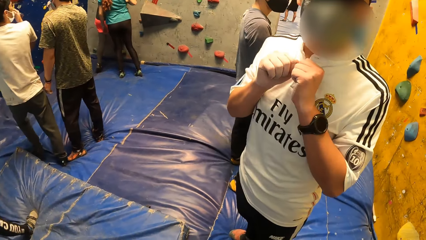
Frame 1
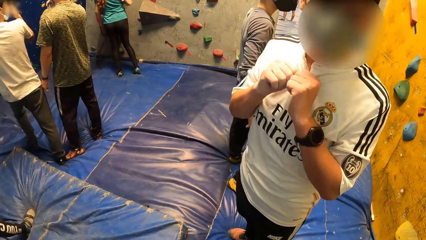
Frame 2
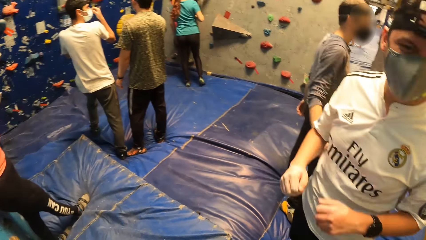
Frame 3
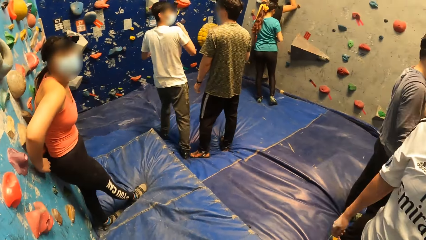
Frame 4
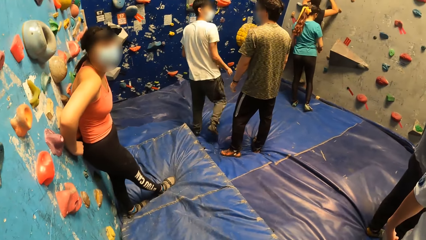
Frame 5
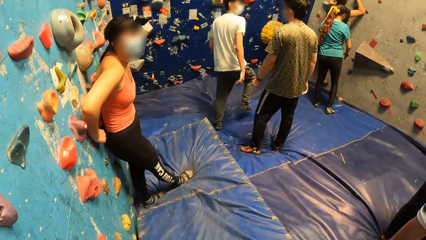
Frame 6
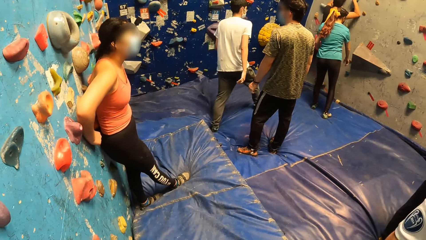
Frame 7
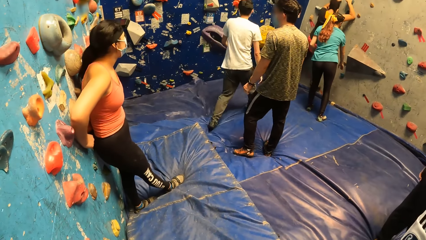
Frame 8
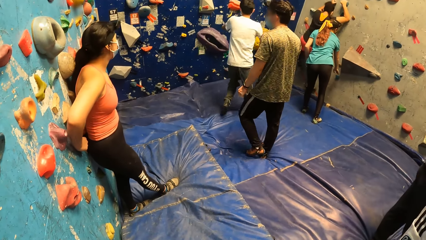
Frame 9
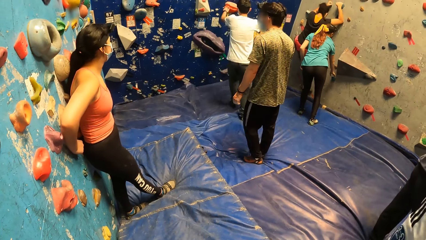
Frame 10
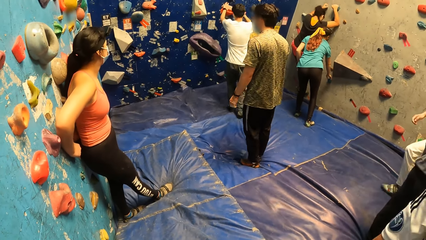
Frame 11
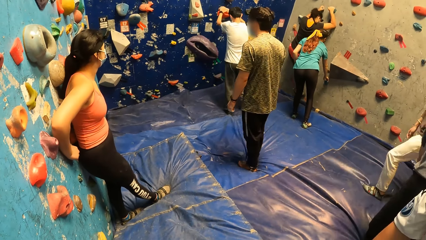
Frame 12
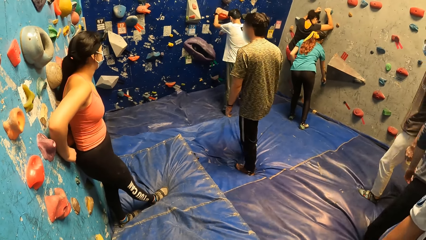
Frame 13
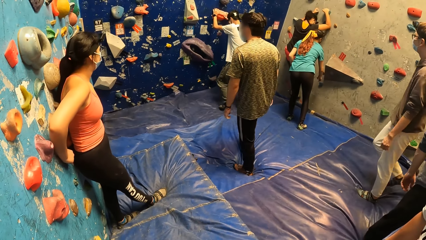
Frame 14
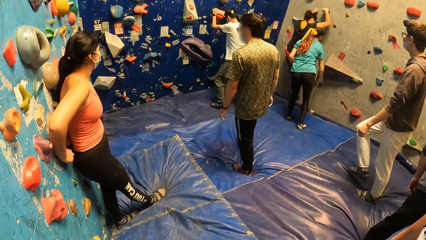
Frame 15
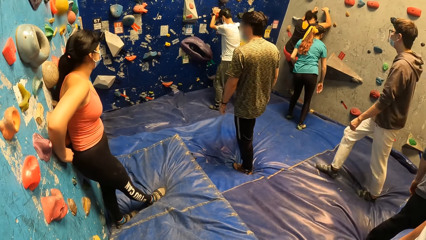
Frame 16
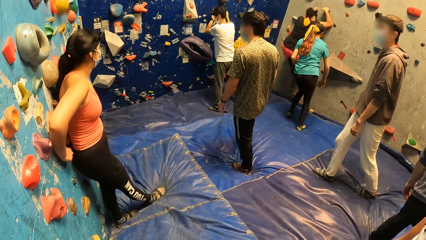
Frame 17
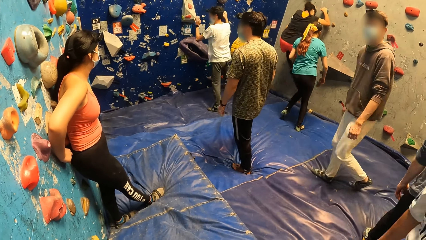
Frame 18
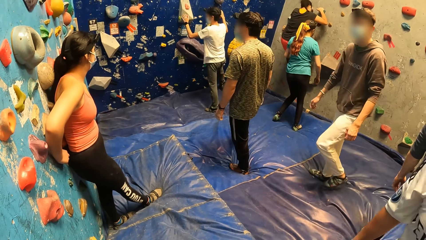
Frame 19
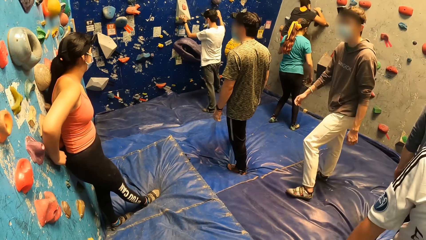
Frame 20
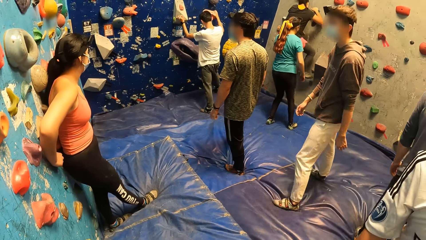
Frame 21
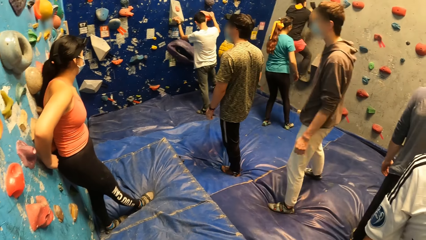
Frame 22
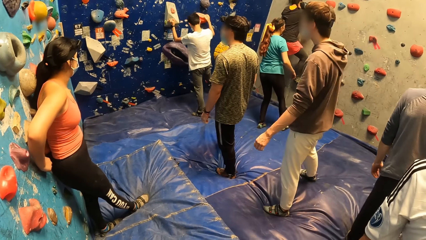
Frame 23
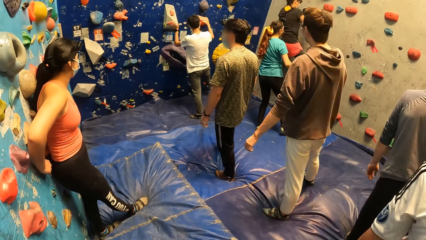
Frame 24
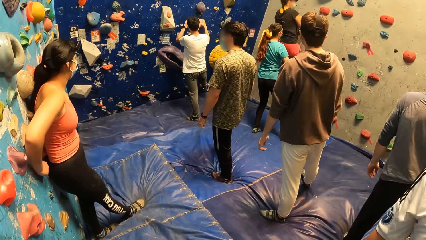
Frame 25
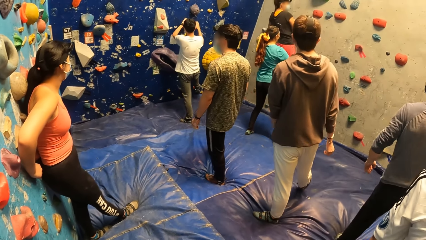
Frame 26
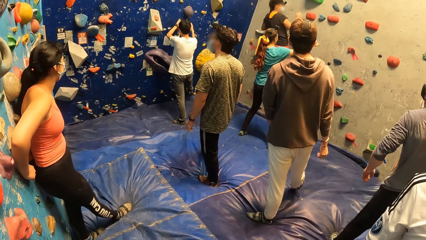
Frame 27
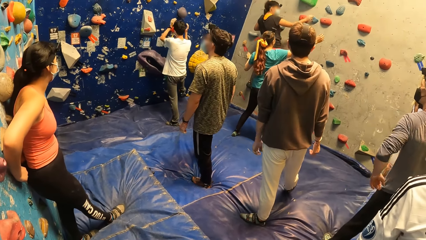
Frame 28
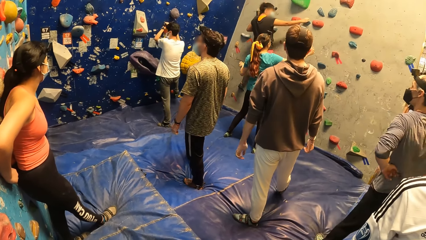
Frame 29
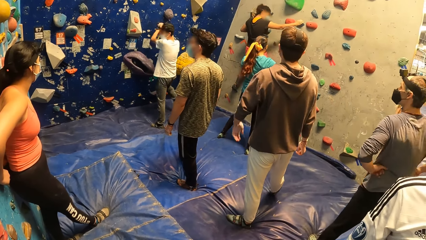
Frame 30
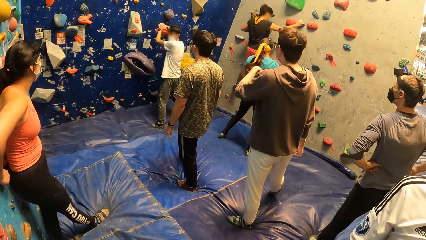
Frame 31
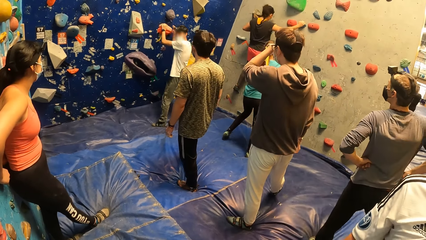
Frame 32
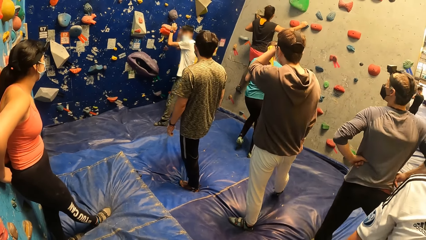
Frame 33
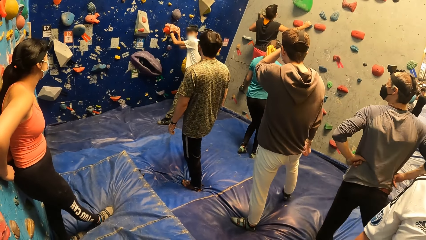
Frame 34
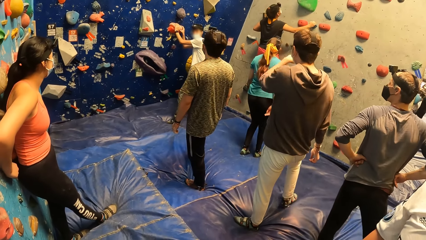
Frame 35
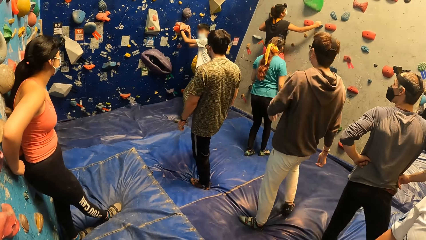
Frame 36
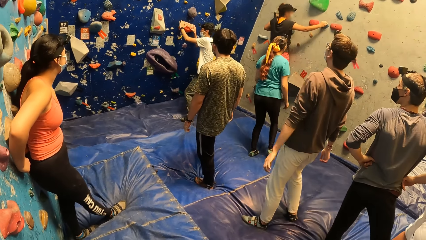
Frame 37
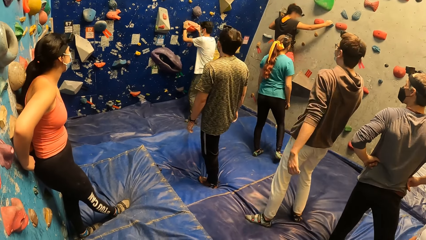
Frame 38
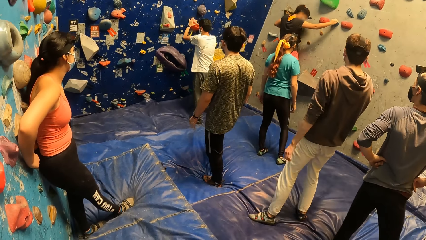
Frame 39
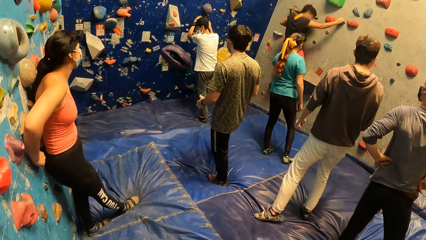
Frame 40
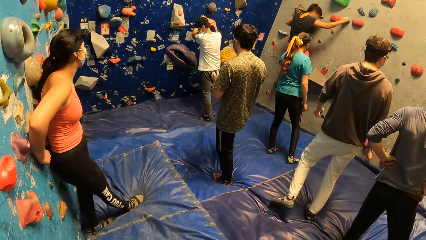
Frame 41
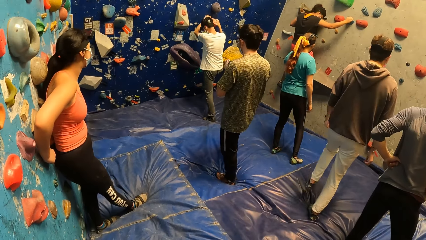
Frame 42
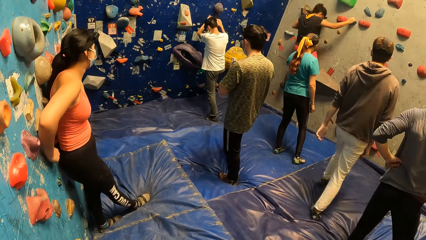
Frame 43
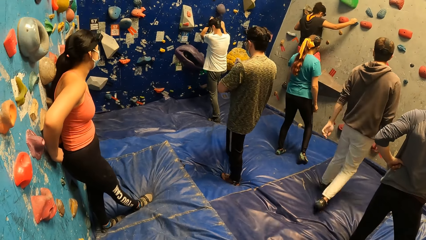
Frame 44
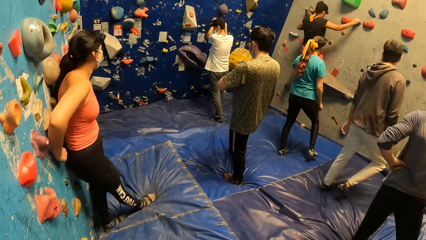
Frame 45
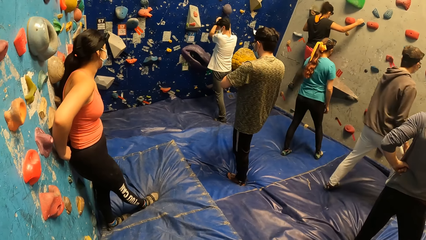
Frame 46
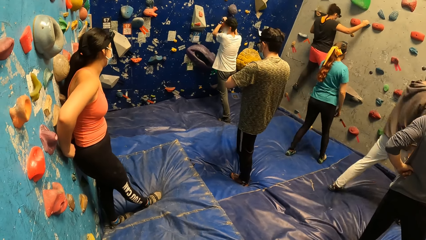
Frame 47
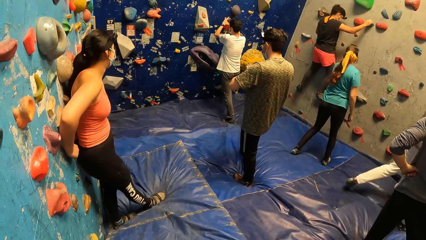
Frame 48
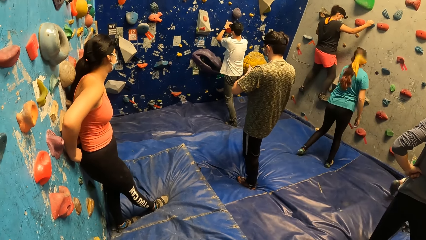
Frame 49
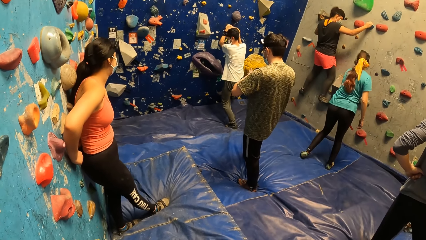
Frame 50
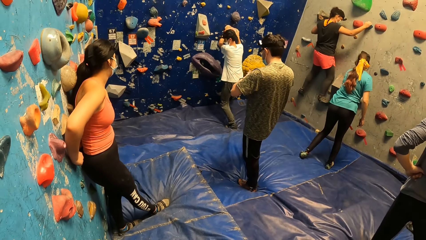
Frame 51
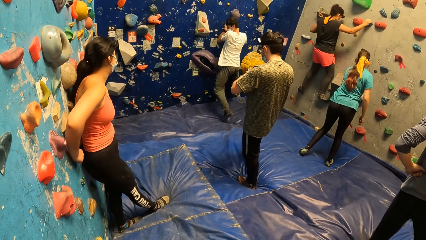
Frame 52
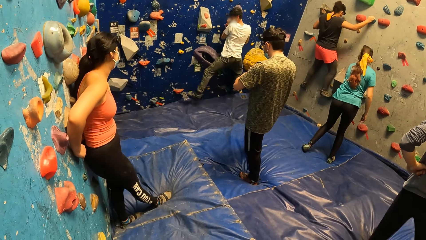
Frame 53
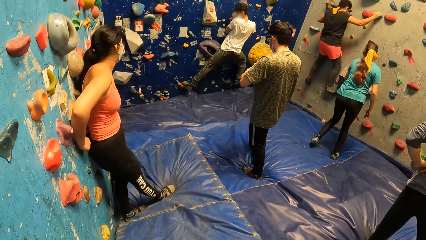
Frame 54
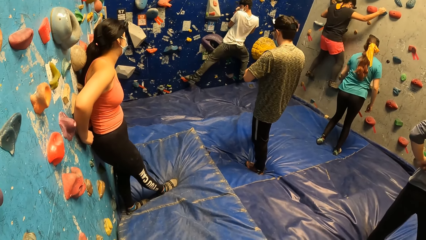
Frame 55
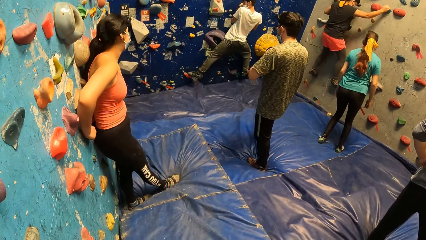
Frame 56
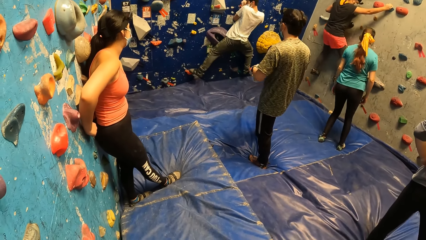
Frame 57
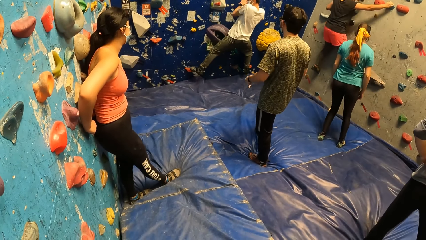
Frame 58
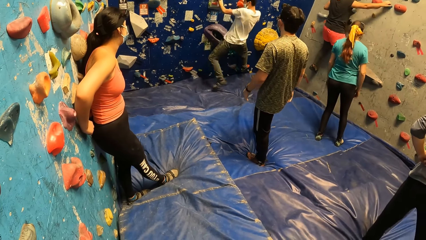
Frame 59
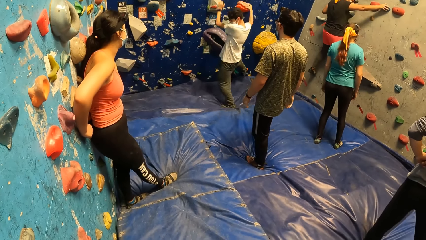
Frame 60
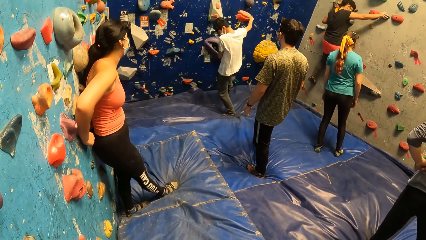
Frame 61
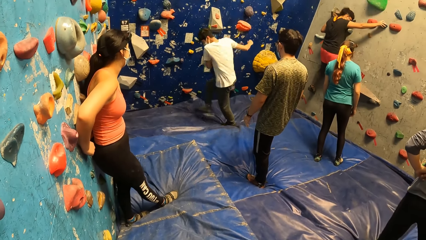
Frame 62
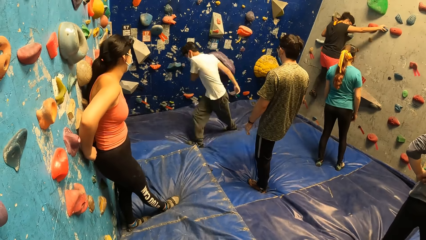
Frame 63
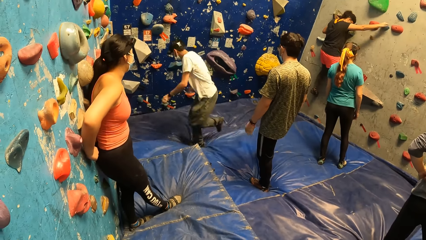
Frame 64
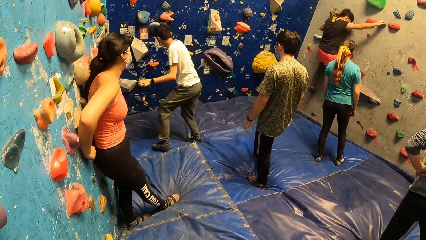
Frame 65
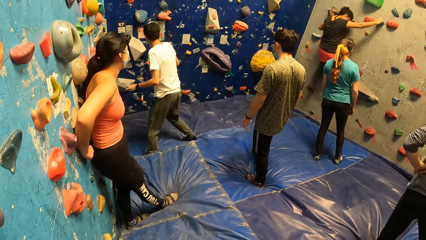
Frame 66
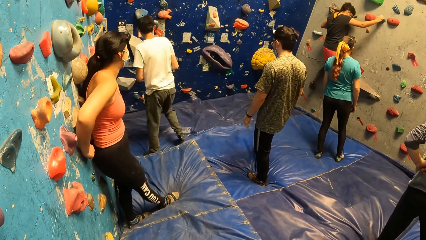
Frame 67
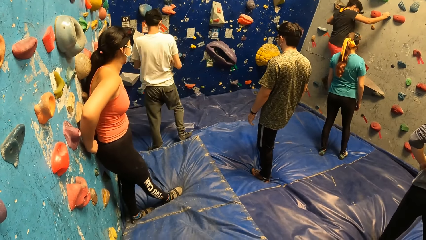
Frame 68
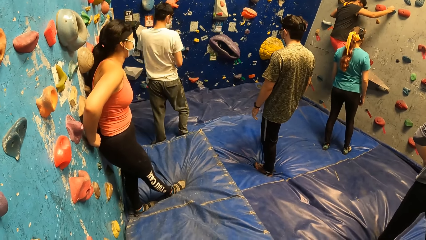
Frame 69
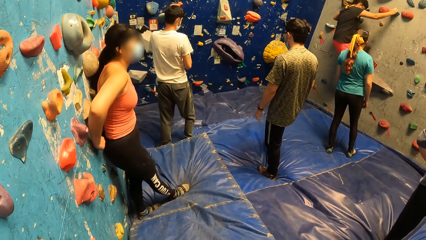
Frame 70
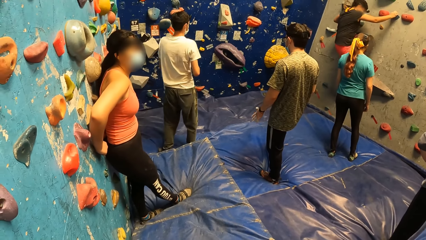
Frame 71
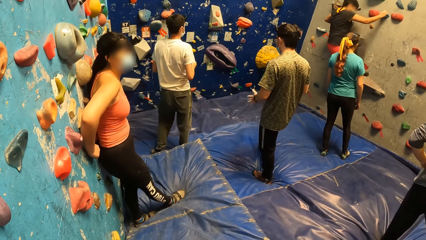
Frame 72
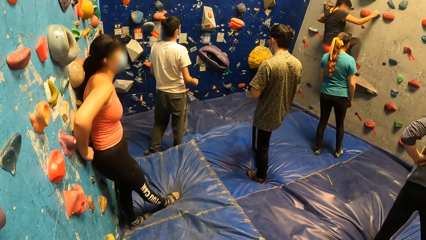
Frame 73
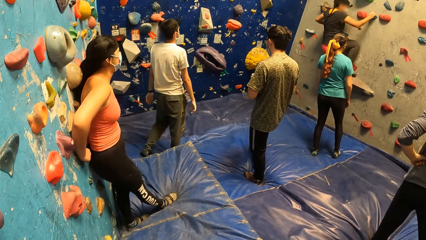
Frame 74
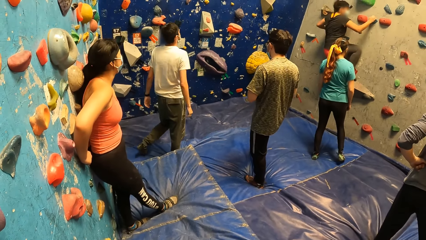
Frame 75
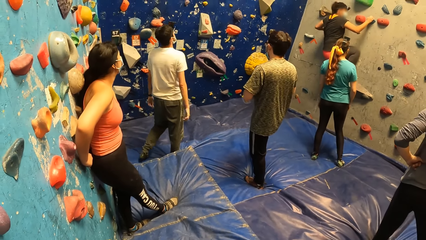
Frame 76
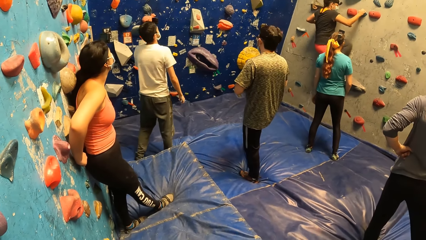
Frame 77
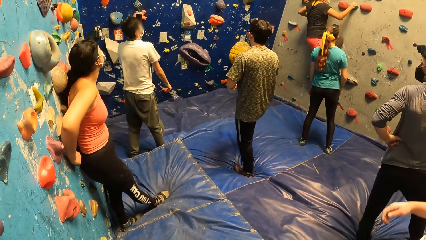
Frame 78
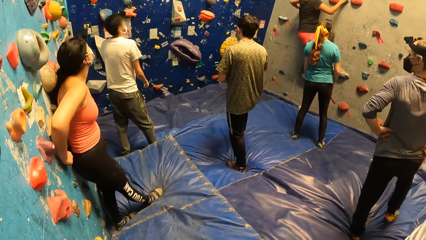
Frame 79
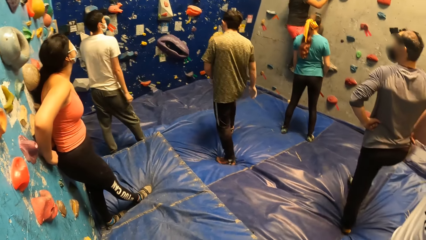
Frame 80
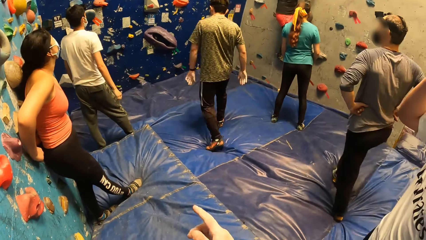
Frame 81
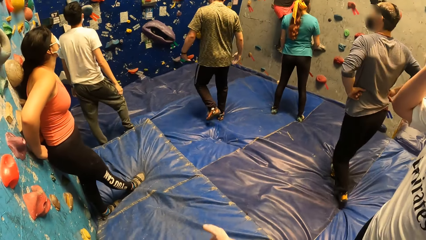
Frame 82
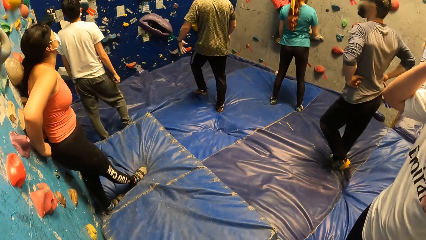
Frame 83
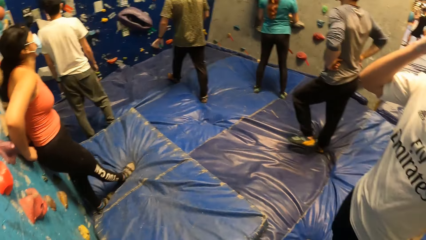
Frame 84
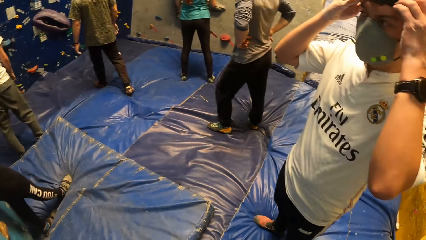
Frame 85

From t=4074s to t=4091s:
A woman rests on the wall with her hands. The camera wearer dialogues with a person. Another woman touches a rock on the wall with her right hand. A man holds a rock on the wall with both hands. The camera wearer looks around the indoor rock climbing. The man interacts with another man. The first man boulders the wall.
